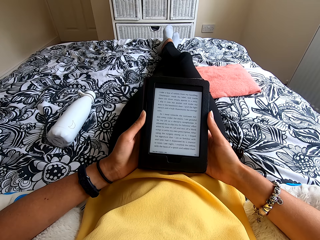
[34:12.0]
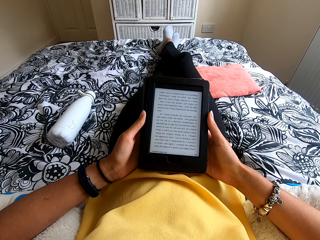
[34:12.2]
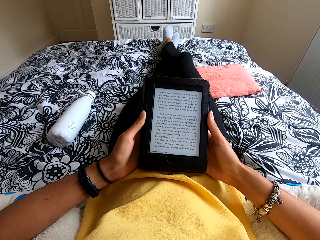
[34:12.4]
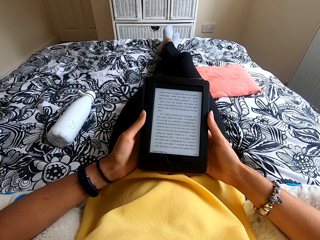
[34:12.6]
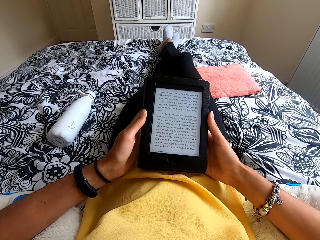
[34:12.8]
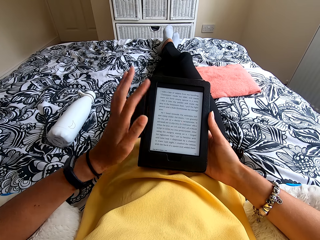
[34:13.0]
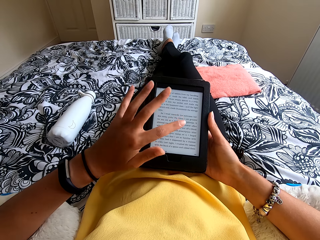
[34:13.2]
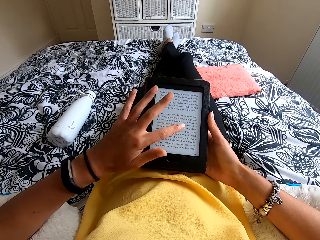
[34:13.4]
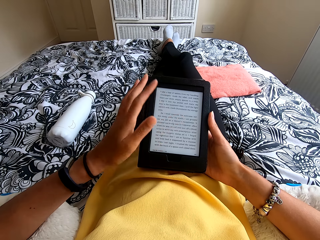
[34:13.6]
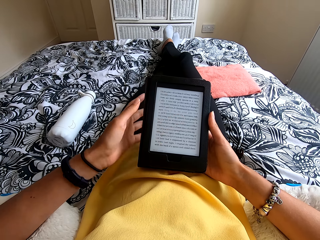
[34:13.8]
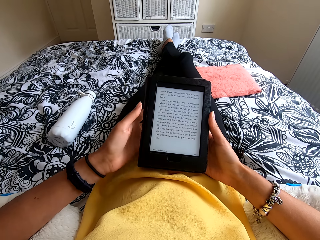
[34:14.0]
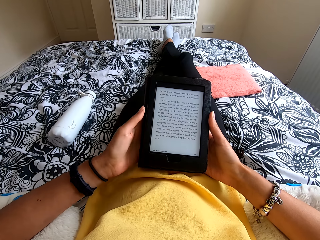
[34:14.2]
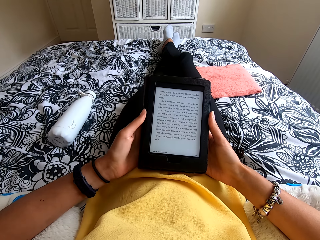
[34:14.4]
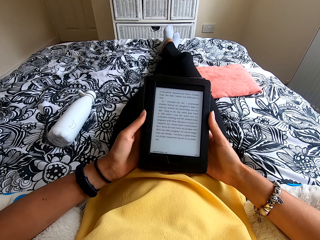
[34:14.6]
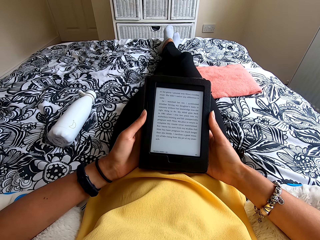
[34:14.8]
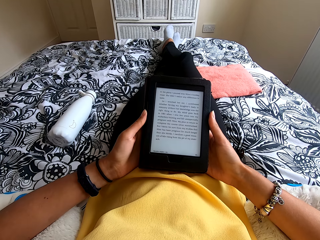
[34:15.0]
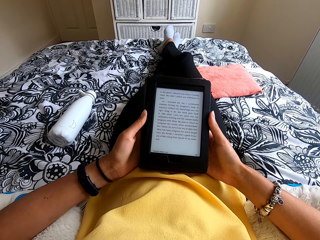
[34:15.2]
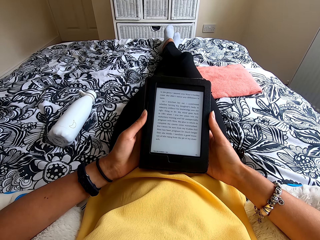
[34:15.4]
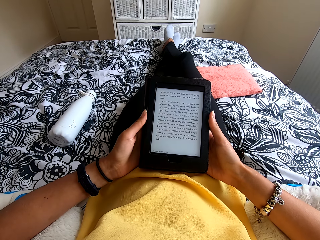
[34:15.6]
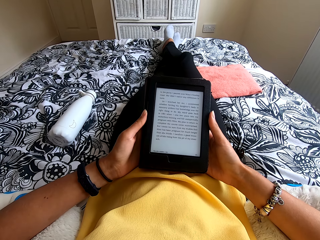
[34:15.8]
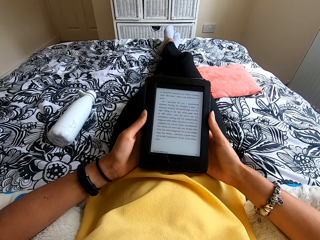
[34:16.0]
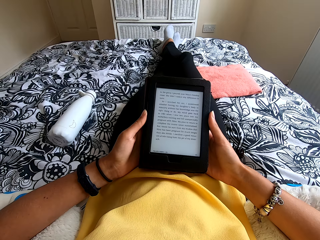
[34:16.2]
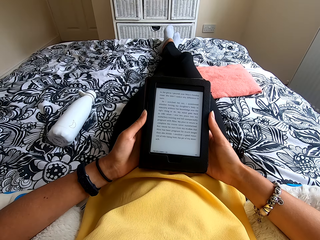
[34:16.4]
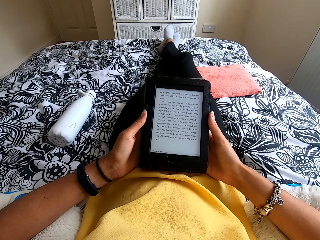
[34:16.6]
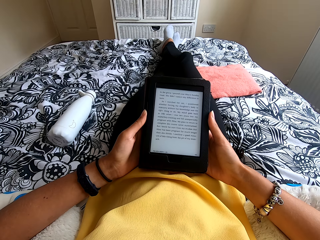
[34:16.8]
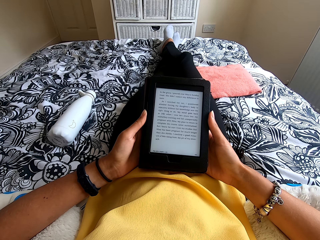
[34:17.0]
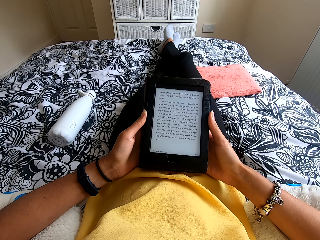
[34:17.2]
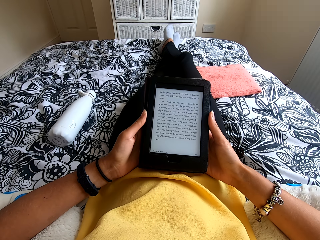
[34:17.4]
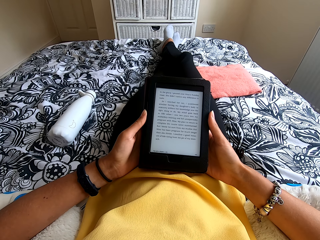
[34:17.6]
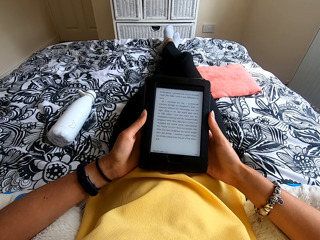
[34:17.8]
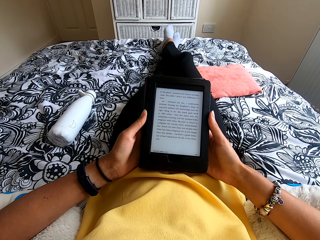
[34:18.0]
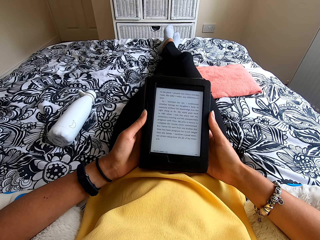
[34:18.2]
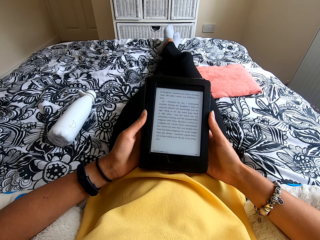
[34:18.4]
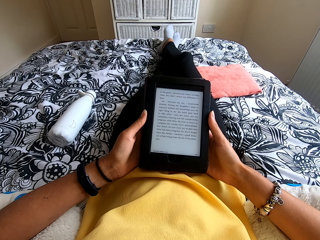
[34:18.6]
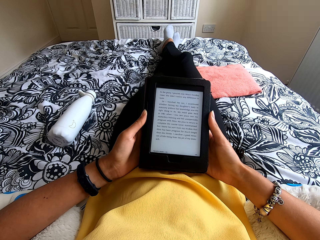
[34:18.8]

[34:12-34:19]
The camera wearer presses the ebook reader or tablet. They read the ebook reader. They hold the tablet.

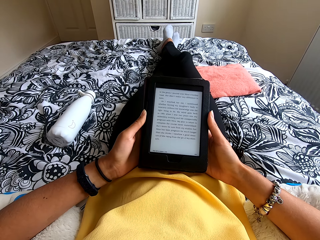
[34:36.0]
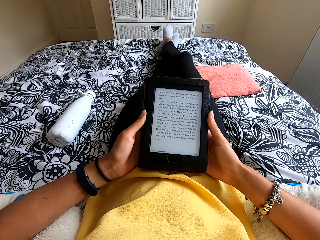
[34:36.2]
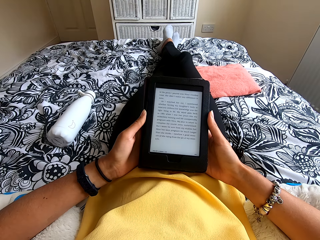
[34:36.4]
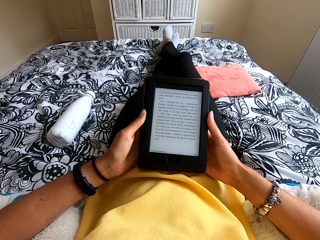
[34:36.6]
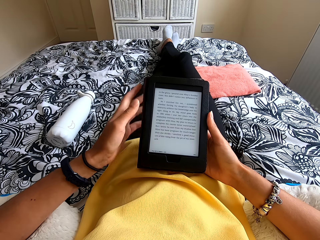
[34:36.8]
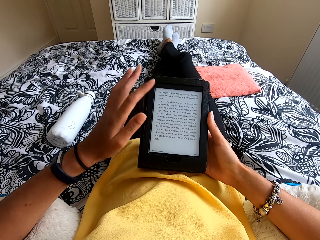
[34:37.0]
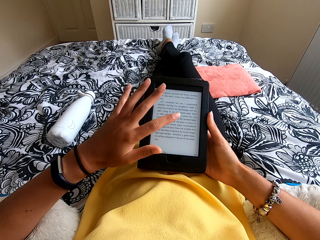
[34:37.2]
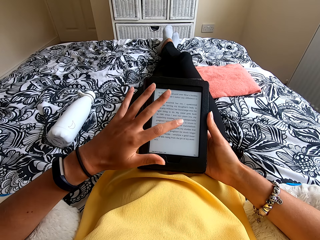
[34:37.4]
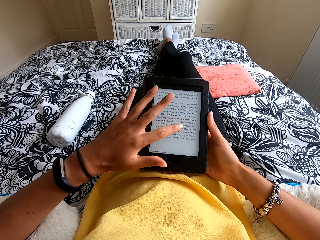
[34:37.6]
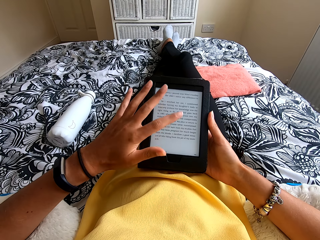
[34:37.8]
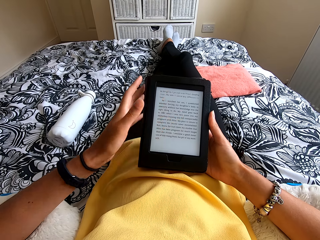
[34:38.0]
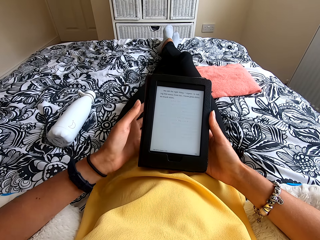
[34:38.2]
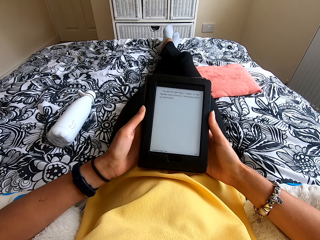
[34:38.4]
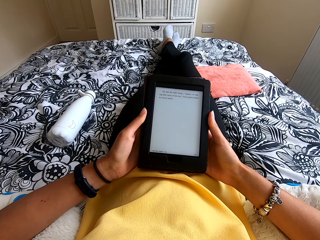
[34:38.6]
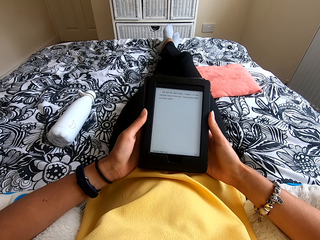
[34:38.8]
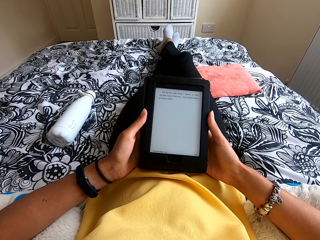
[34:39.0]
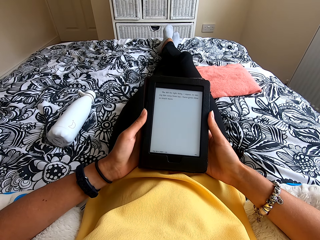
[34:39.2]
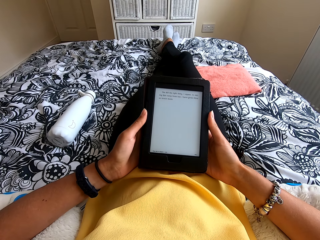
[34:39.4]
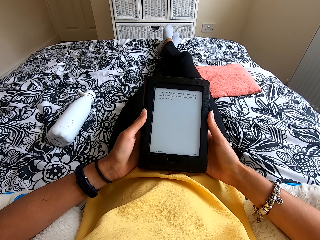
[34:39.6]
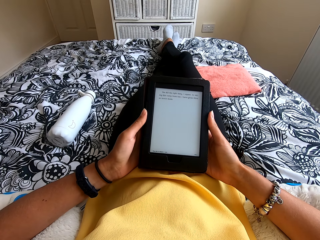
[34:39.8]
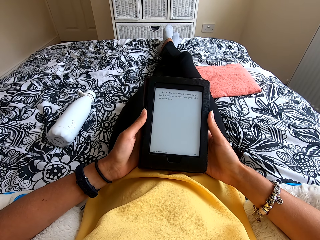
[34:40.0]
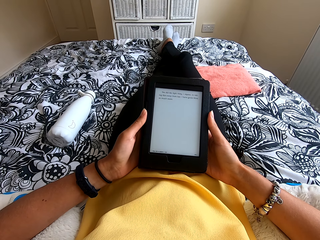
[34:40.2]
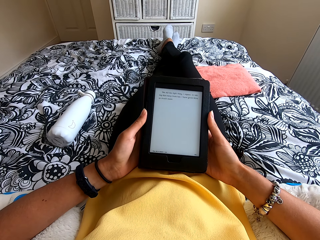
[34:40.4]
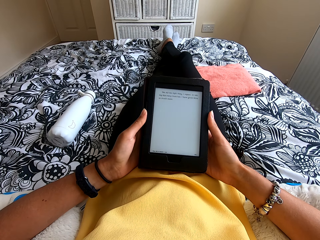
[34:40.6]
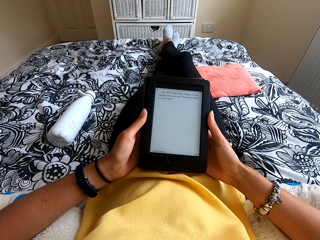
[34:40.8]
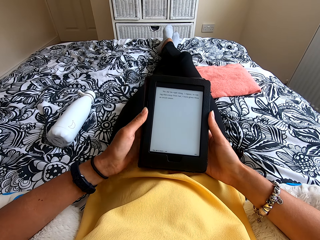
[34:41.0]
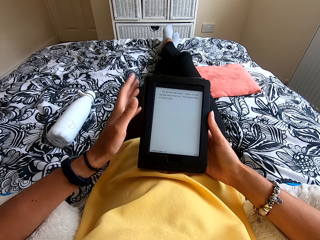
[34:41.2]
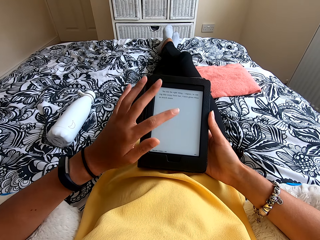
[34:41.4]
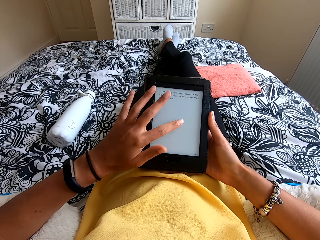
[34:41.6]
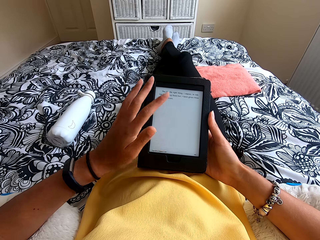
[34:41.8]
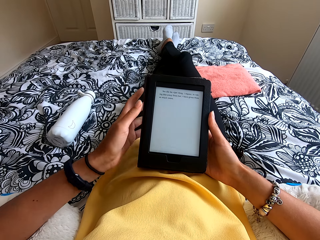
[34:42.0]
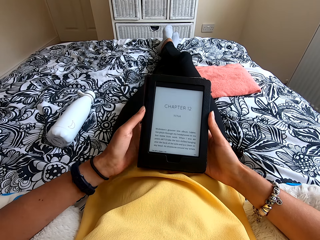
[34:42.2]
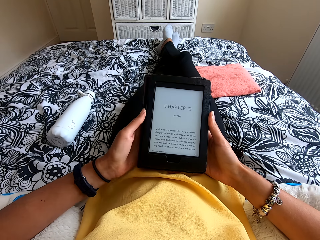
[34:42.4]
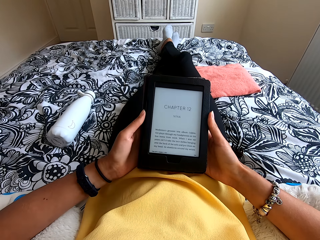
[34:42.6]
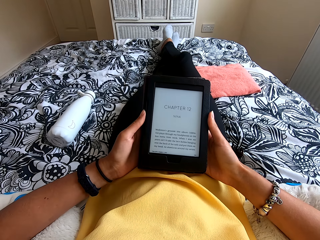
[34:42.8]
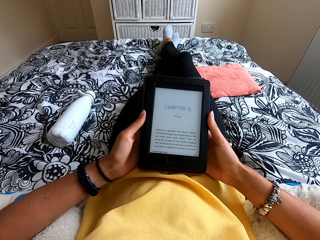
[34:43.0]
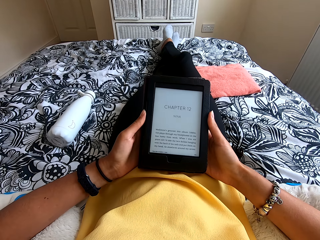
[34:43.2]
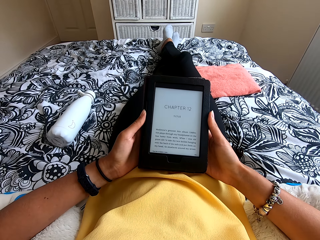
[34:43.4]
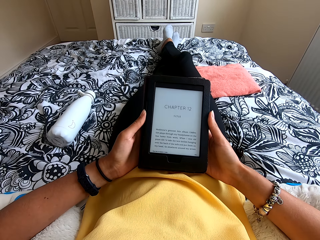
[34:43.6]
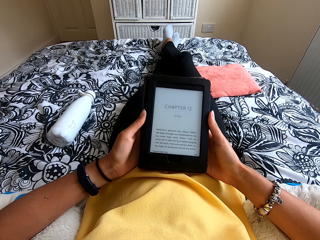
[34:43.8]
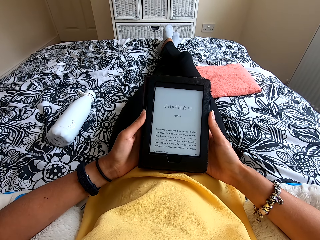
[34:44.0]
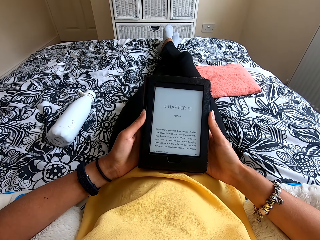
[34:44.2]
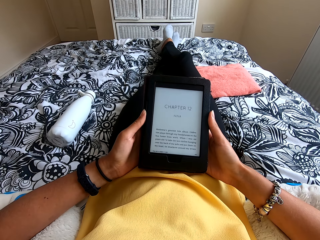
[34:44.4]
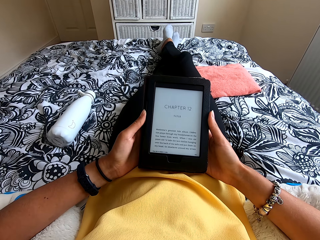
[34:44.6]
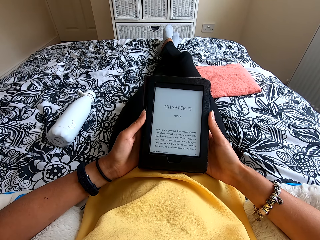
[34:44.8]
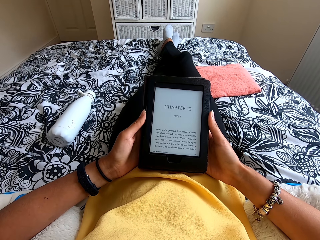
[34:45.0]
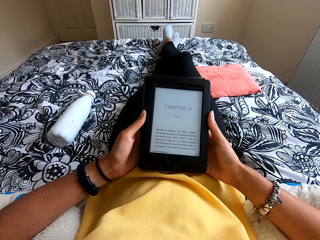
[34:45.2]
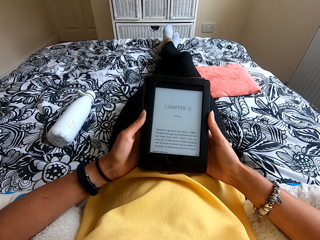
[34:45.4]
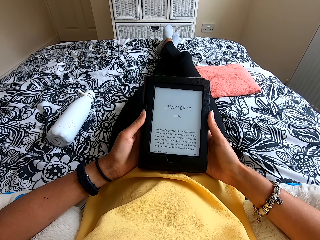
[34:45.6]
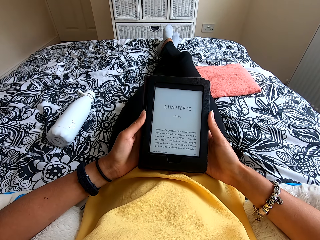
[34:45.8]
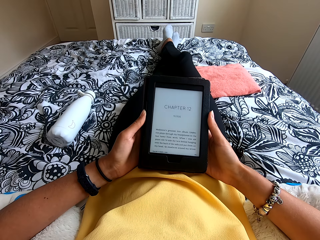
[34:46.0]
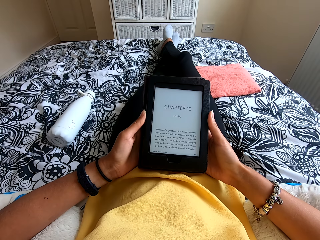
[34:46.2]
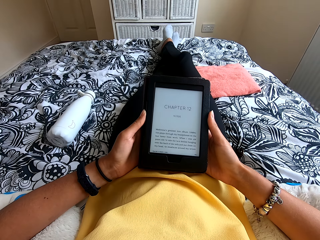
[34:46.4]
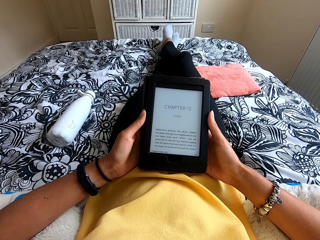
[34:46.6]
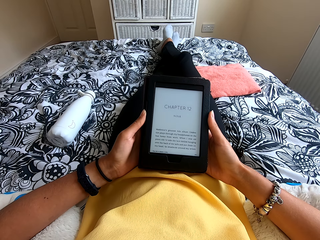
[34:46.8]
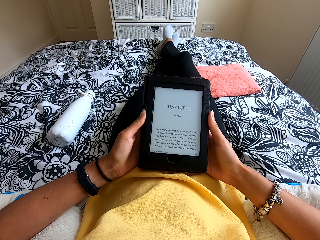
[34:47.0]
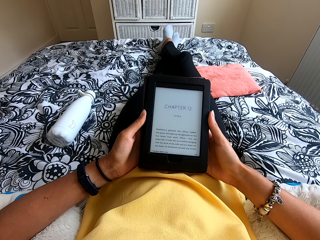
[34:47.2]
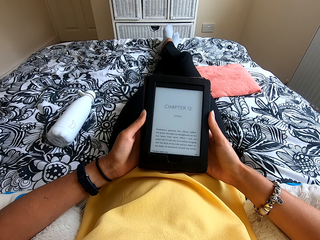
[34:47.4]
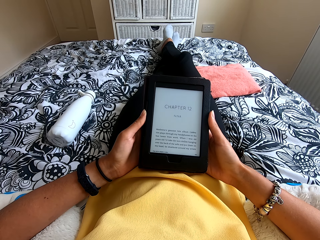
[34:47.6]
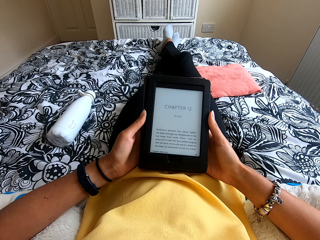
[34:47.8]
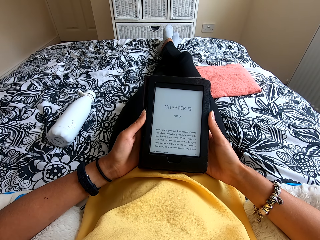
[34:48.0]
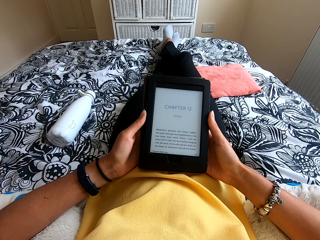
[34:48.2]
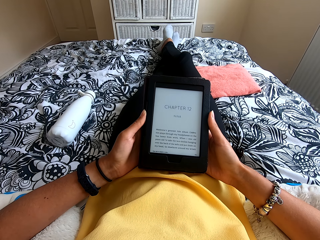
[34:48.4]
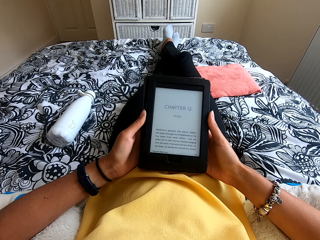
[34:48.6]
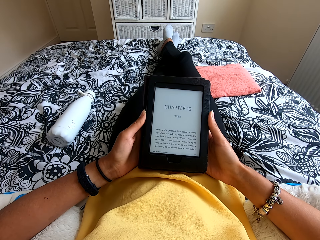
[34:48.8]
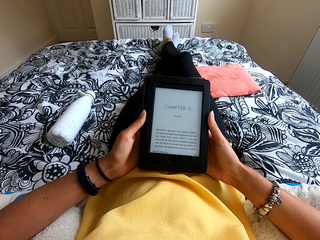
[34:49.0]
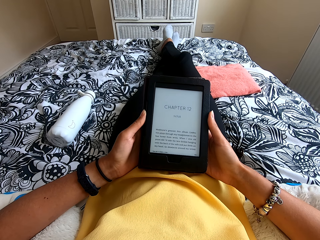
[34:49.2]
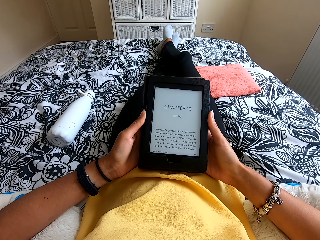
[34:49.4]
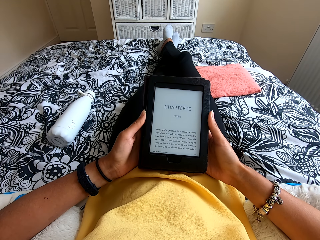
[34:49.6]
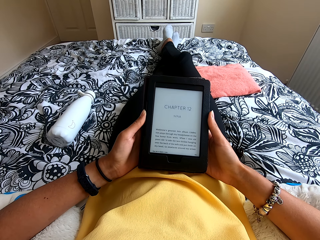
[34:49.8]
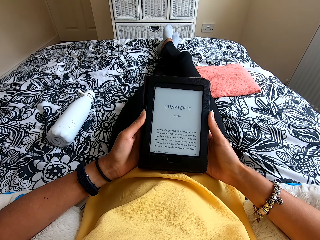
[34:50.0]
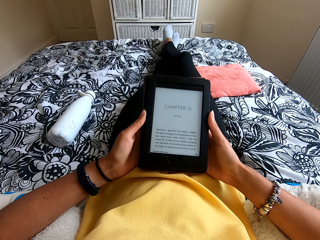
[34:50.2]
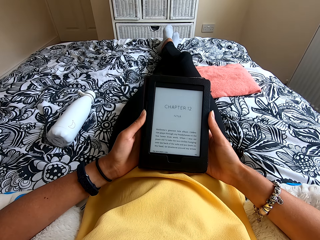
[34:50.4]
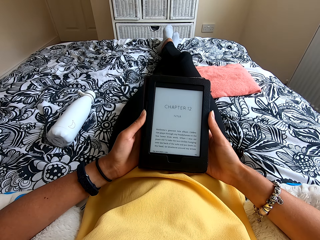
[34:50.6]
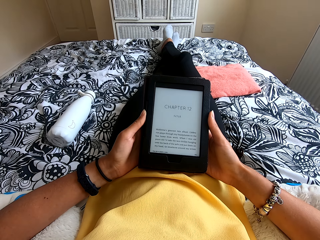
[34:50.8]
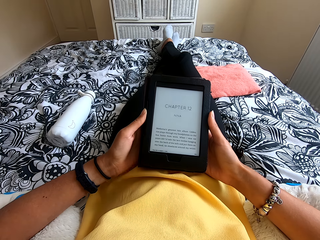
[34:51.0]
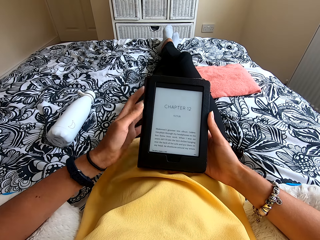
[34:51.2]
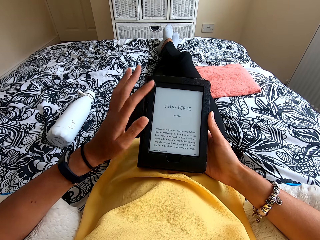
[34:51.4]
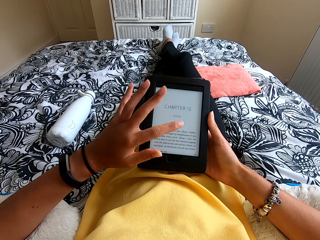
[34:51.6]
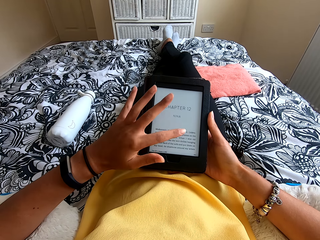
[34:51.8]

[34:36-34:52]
The camera wearer presses the ebook reader or tablet. They read the ebook reader. They hold the tablet. They press the ebook reader. They hold the tablet. They read the ebook reader.
